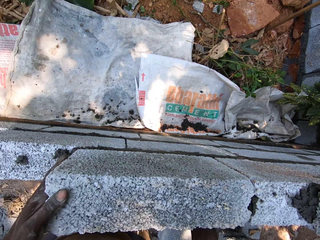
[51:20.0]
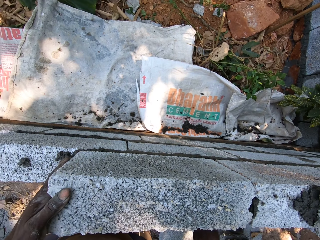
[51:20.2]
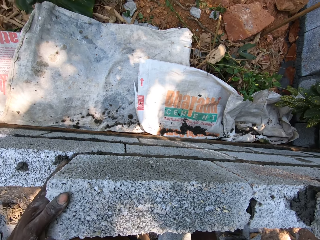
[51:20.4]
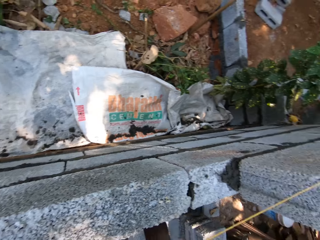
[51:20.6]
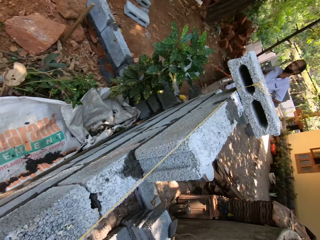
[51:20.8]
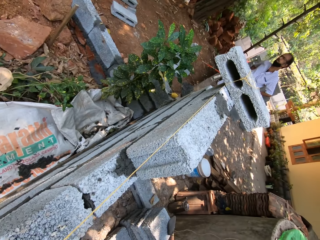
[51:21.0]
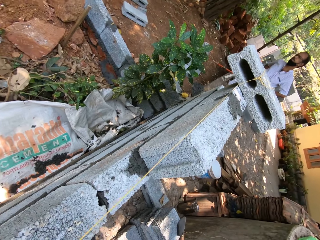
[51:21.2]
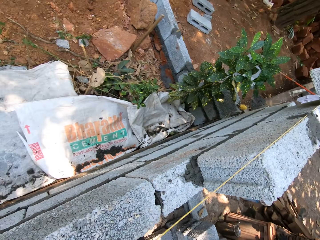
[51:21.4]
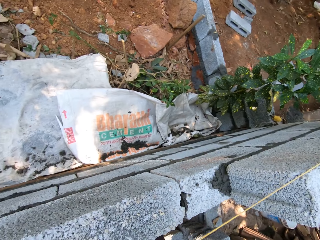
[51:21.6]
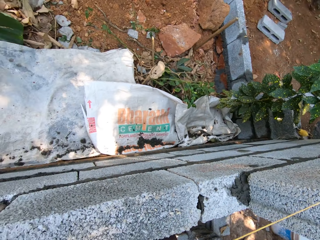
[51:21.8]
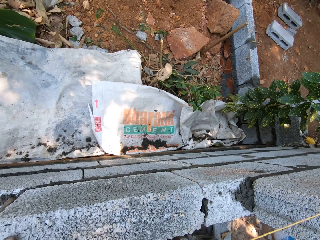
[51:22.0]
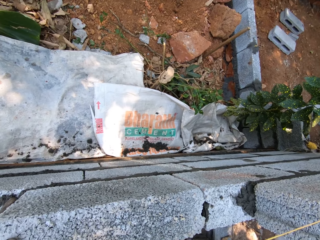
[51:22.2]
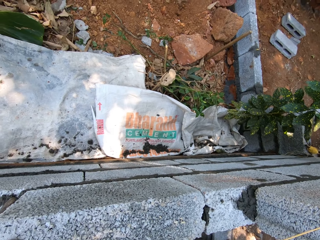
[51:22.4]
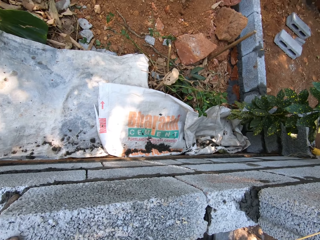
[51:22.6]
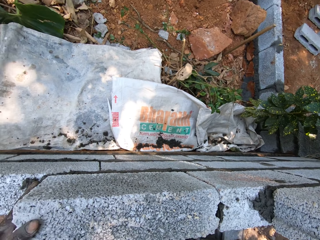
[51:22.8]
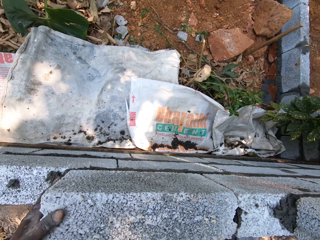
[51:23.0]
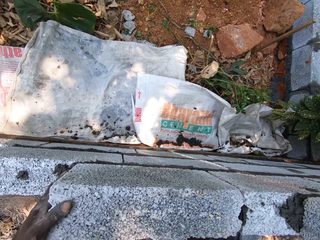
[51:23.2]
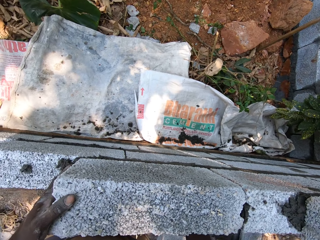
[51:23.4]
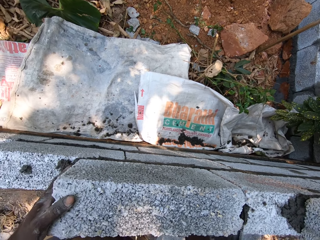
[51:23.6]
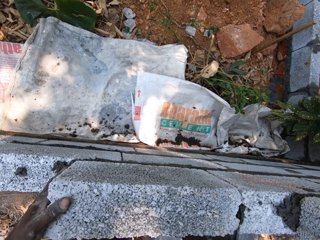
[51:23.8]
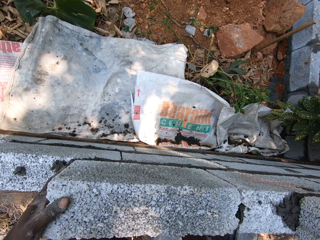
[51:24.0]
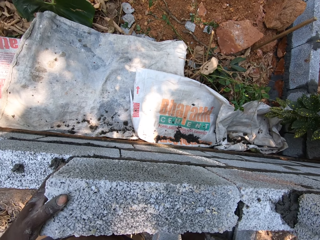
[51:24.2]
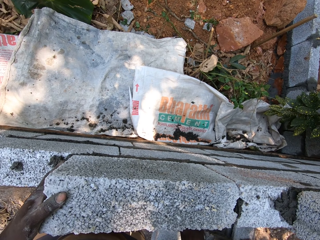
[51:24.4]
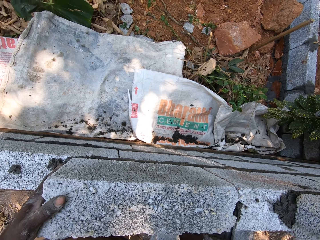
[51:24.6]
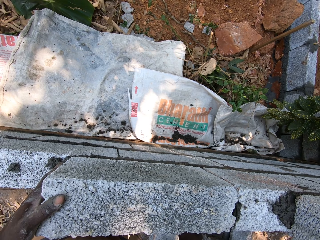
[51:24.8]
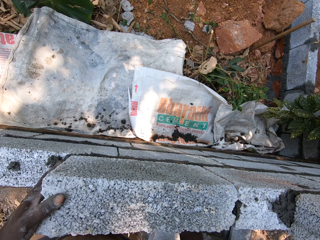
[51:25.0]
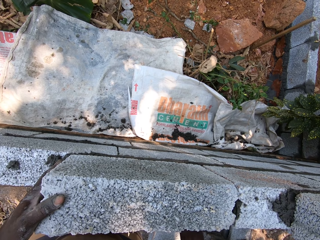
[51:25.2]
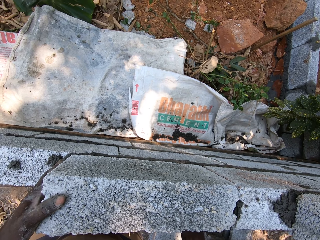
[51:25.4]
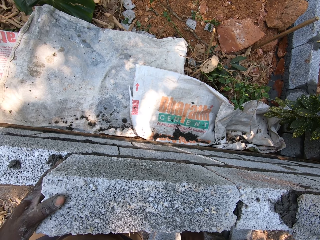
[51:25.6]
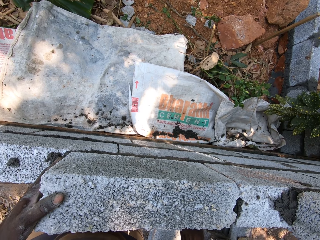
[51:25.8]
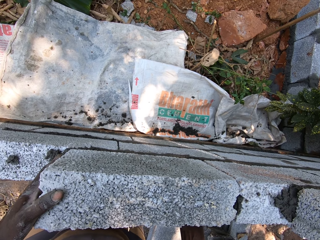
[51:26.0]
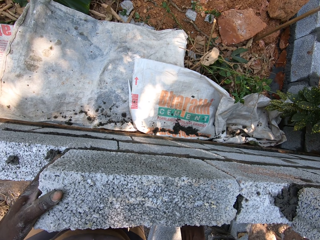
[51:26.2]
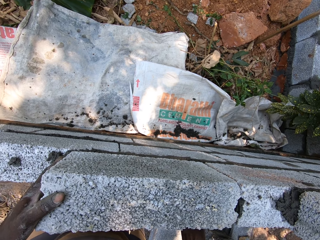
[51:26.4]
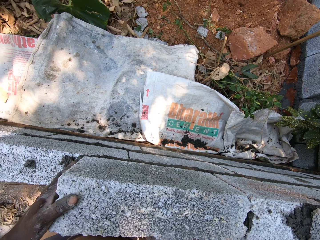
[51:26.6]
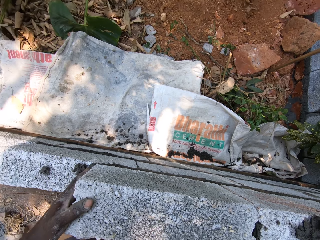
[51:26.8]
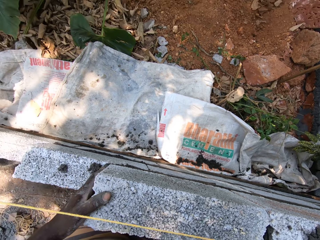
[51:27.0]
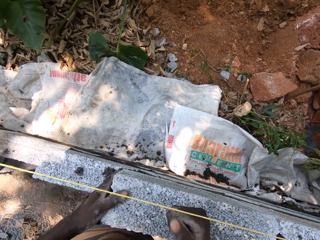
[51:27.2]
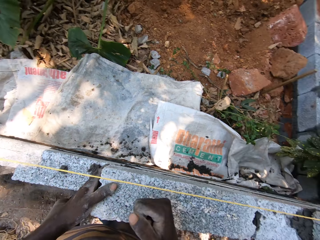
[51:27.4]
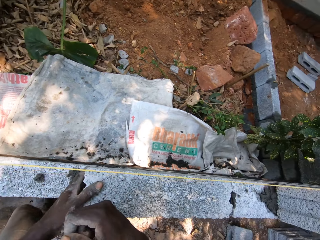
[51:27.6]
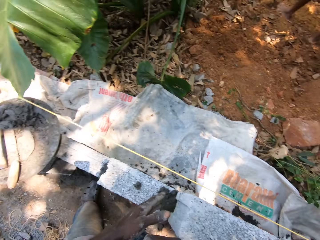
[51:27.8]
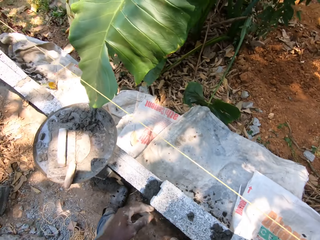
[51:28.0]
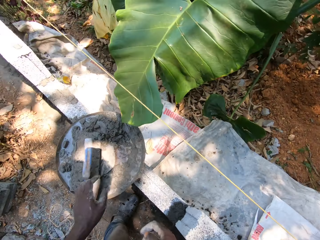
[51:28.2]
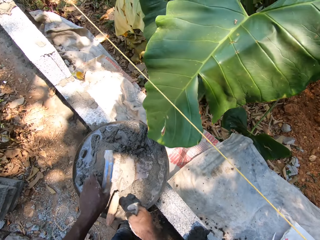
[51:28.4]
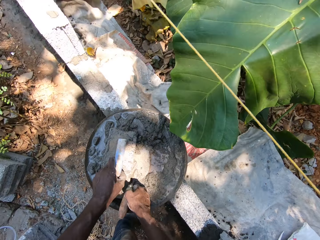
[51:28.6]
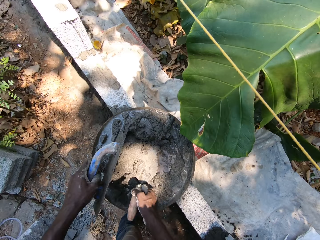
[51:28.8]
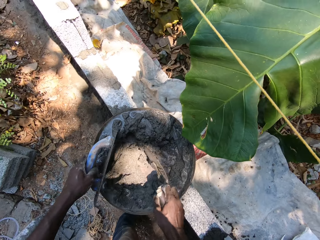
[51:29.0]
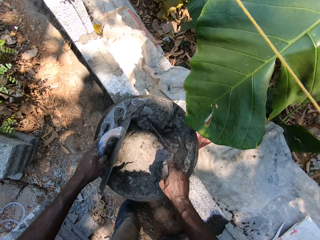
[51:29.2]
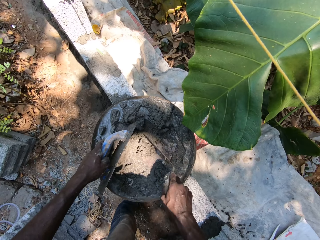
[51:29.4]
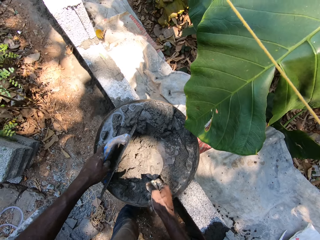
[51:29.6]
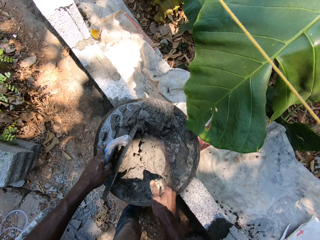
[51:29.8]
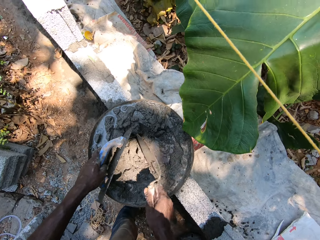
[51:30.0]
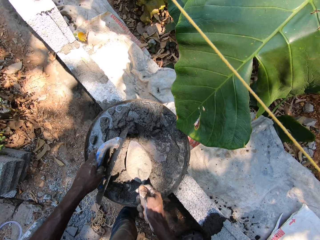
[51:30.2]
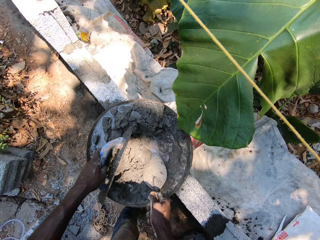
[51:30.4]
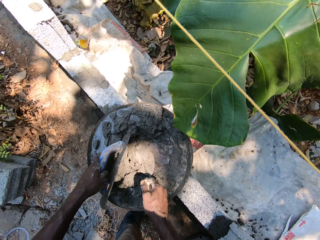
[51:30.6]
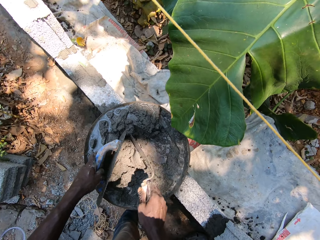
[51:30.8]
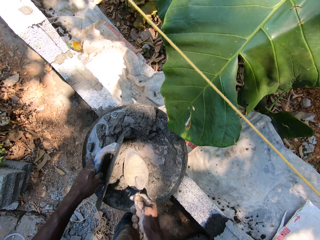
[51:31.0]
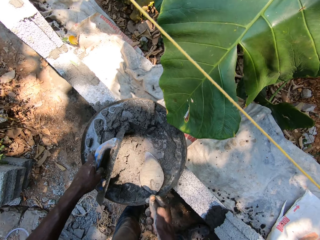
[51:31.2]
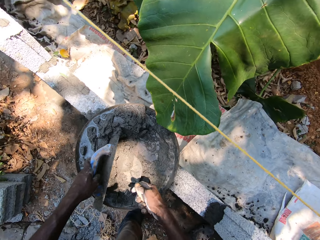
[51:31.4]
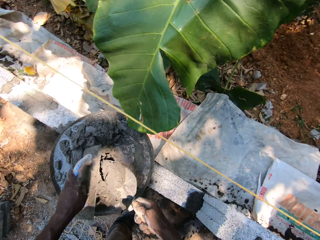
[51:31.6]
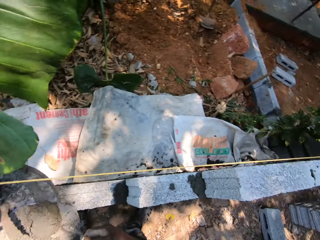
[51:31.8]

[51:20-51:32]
The camera wearer picks up the scraper and plastering trowel from the pan with both hands. They pack cement mortar from the pan with the scraper and plastering trowel in both hands.

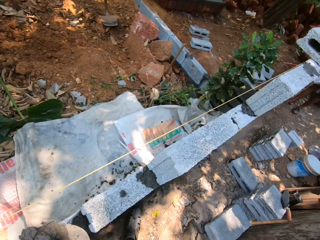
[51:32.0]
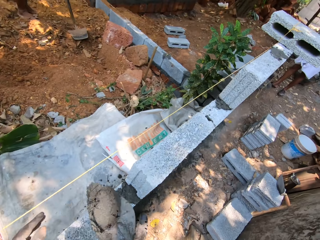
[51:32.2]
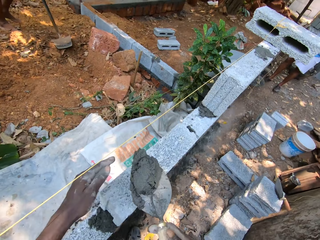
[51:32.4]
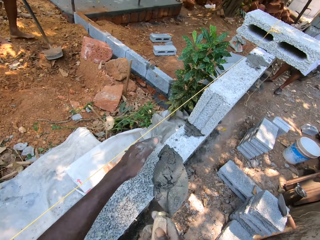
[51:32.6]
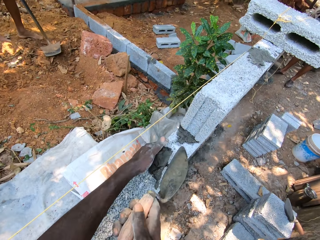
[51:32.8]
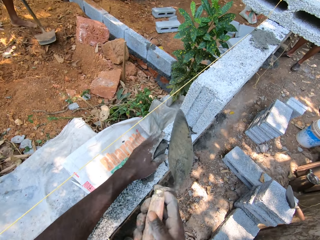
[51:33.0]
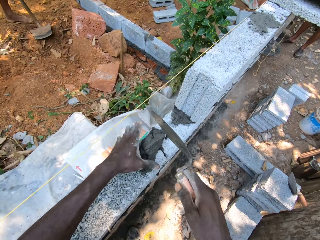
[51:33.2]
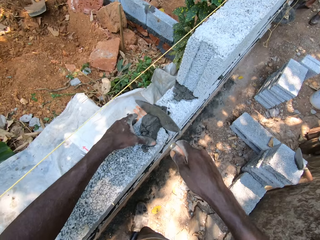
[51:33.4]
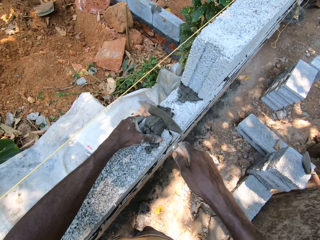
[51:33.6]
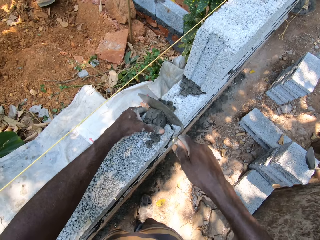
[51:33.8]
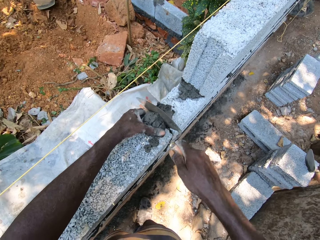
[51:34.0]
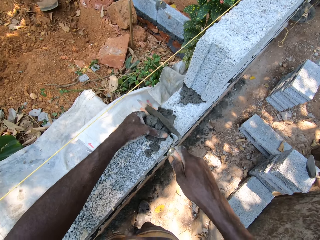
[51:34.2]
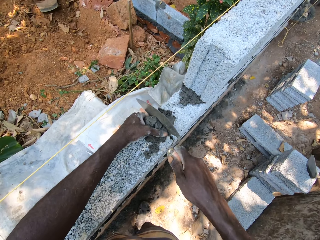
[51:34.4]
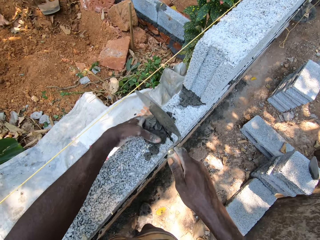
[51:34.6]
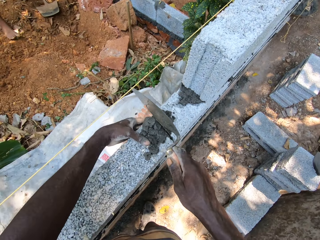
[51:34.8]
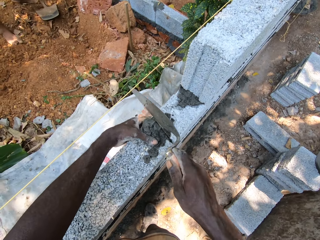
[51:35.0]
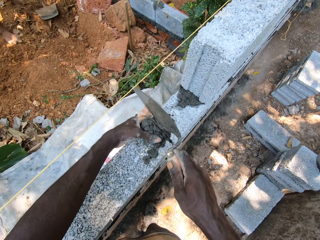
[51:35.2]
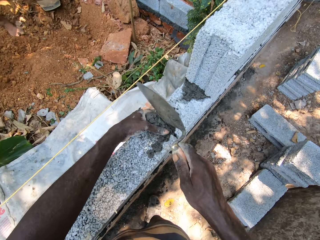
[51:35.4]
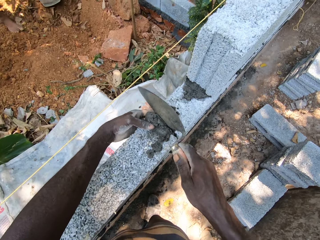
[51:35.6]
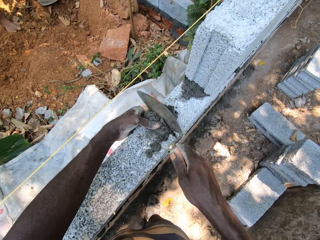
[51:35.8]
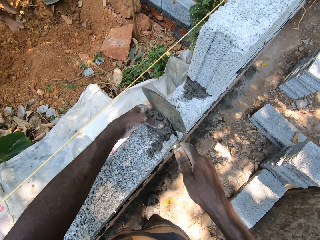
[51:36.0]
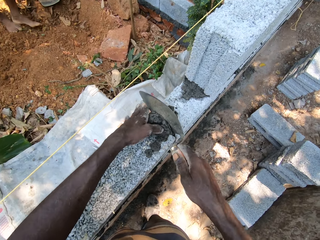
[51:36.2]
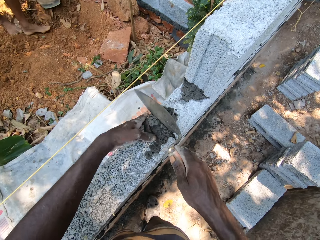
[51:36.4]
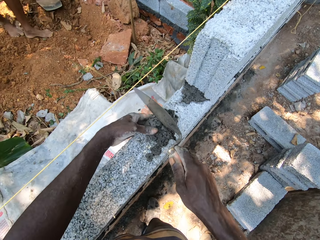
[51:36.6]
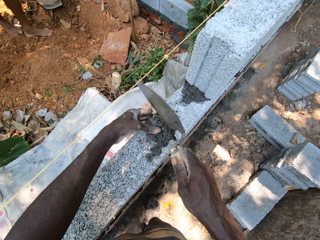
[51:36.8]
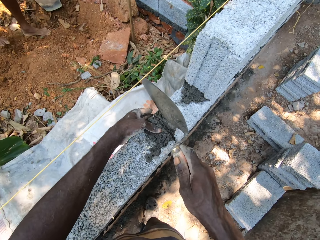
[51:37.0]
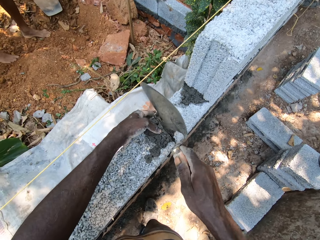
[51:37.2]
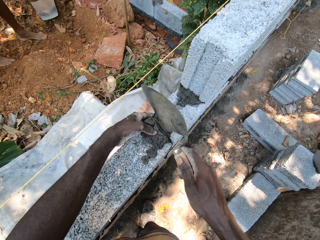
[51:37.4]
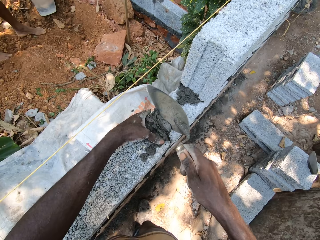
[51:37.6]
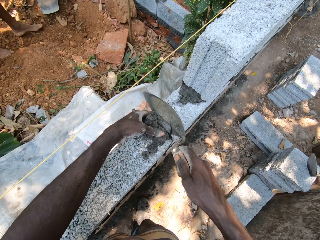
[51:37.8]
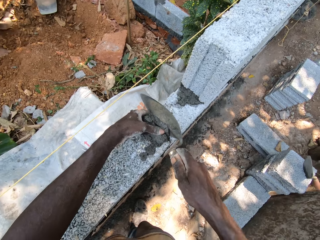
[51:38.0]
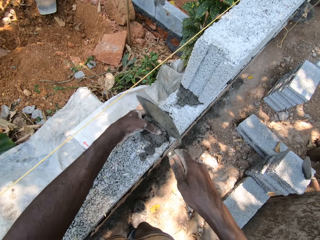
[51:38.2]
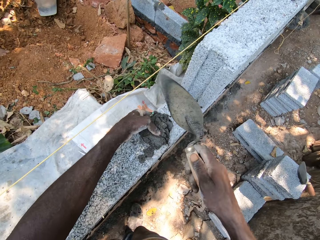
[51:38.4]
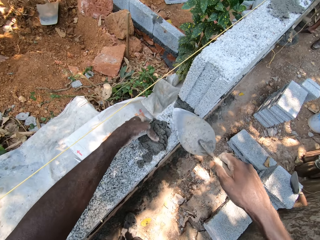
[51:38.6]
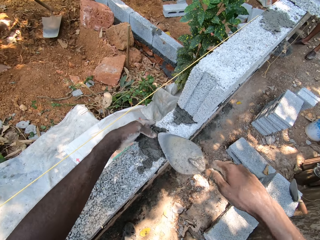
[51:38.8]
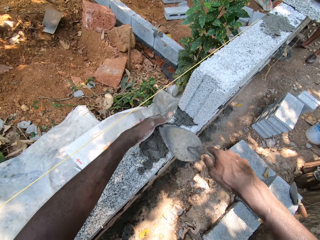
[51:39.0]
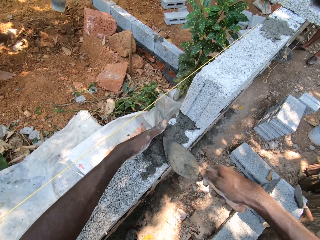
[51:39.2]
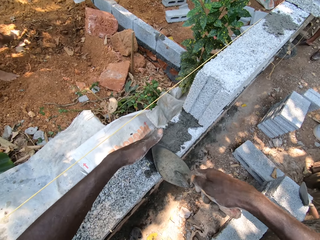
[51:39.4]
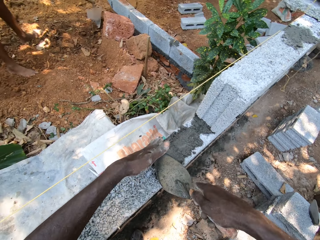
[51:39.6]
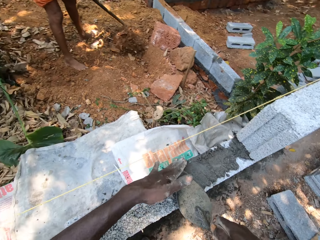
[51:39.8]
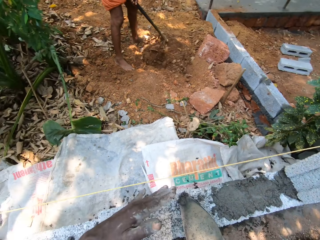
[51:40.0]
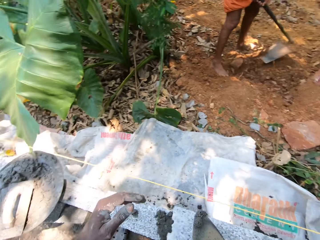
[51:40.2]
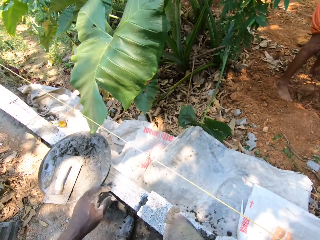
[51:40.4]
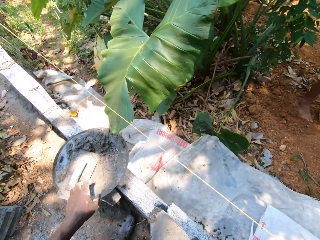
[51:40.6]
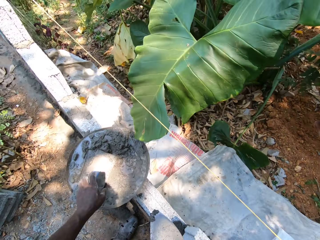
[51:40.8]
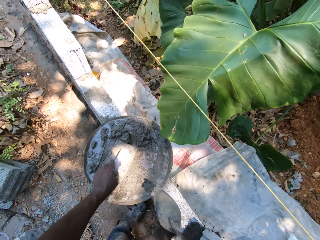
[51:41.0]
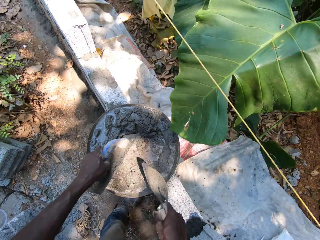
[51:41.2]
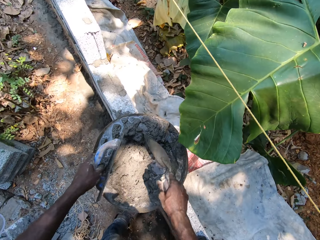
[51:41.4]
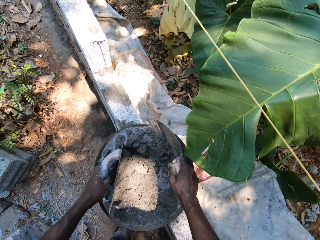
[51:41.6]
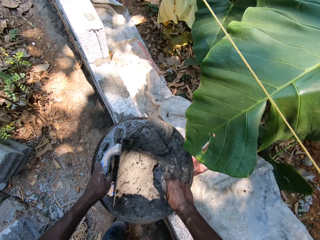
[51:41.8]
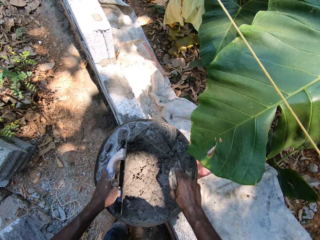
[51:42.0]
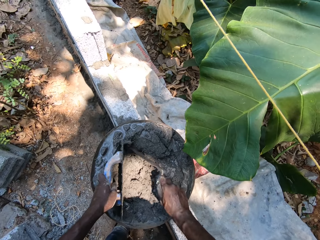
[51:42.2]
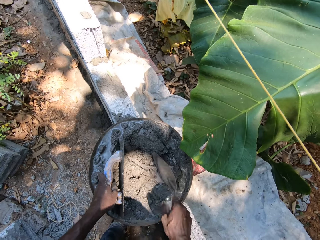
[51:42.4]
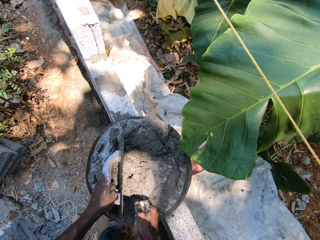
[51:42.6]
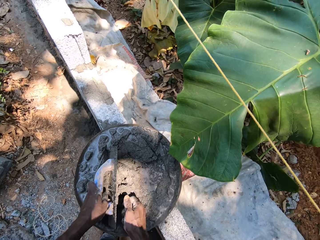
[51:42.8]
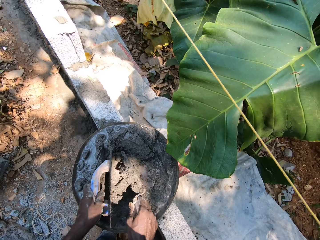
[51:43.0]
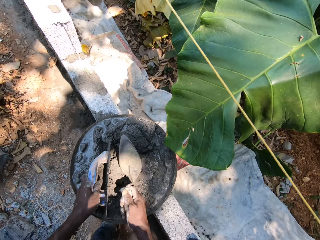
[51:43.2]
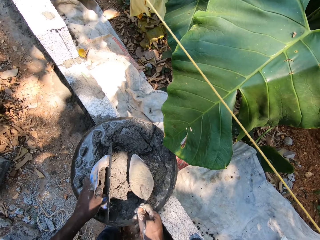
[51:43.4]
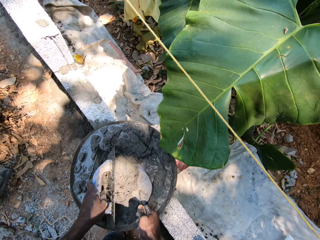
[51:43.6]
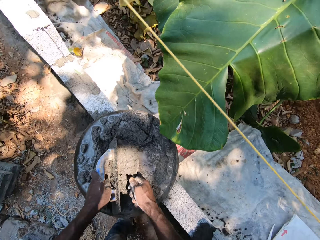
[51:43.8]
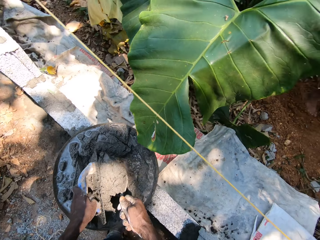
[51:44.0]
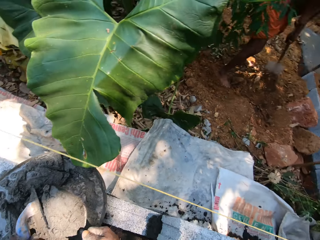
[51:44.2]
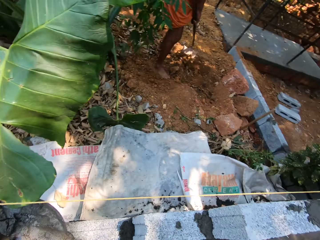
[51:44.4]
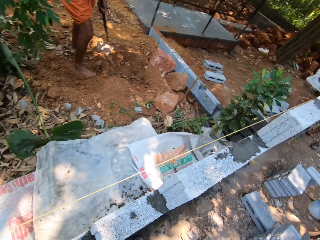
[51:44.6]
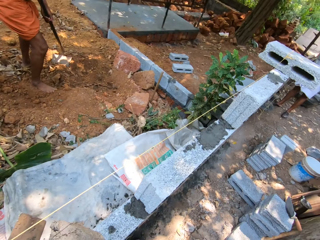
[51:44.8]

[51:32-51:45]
The camera wearer plasters the blocks with the scraper in his right hand. He interacts with a man in the building site. He picks up the plastering trowel from the pan with his left hand. He packs cement mortar from the pan with the scraper and plastering trowel in both hands.
